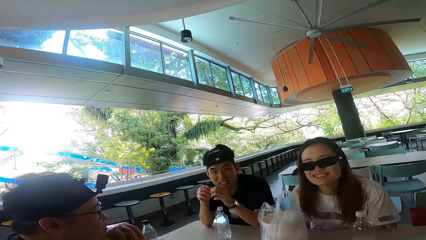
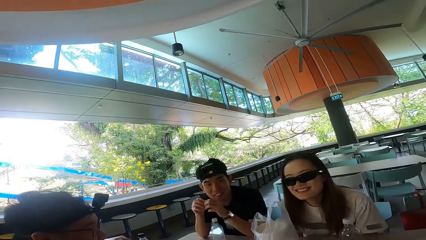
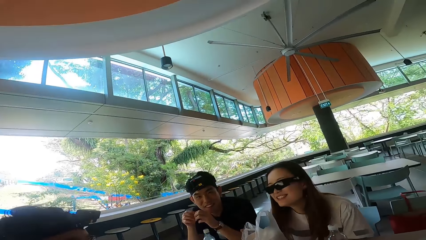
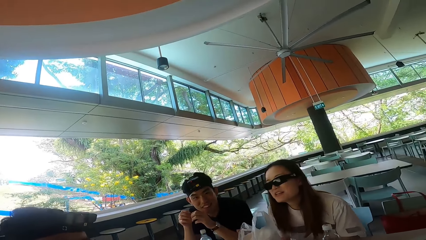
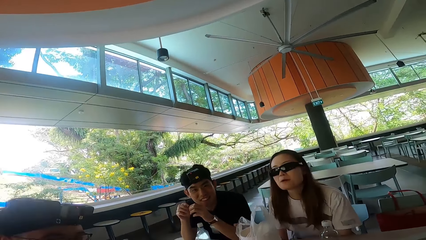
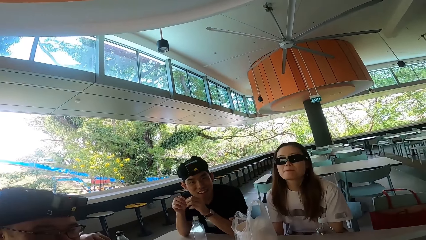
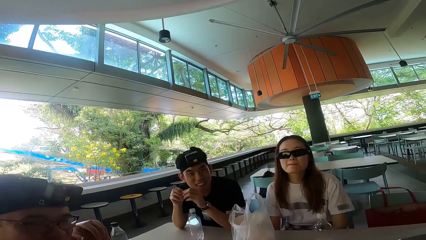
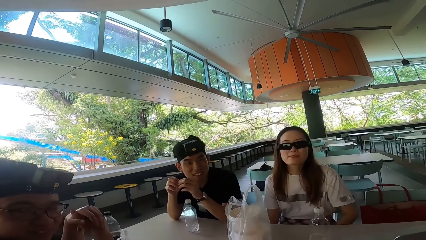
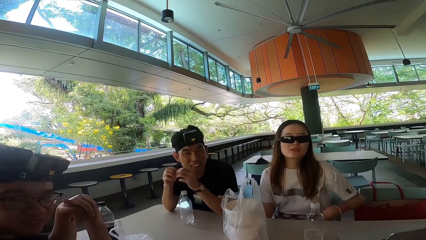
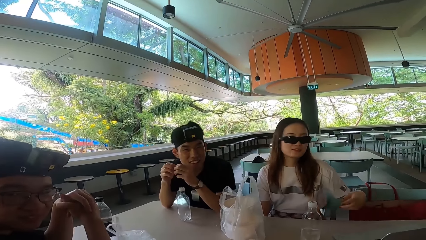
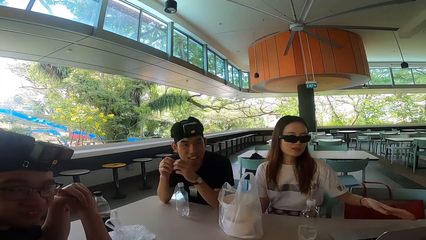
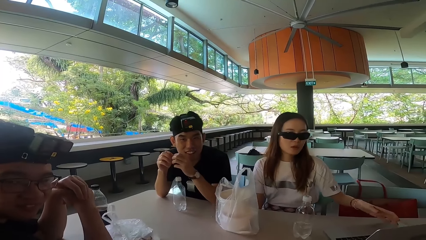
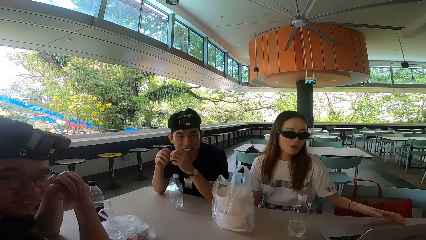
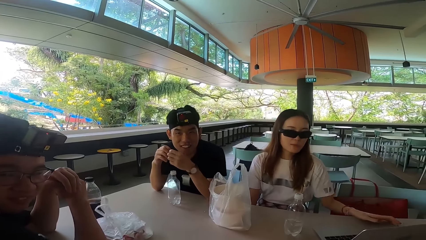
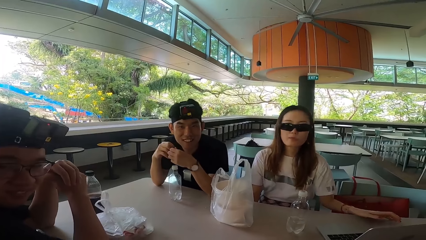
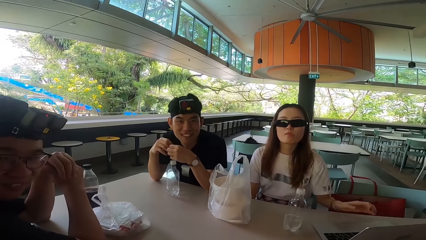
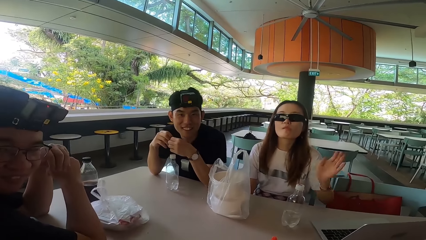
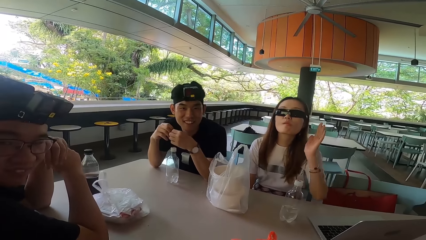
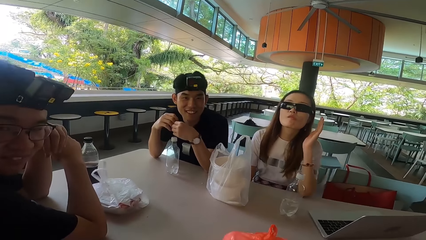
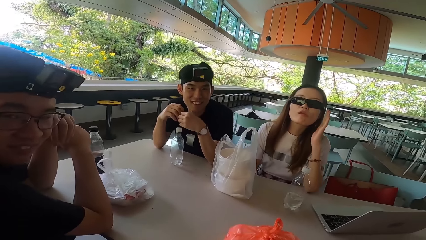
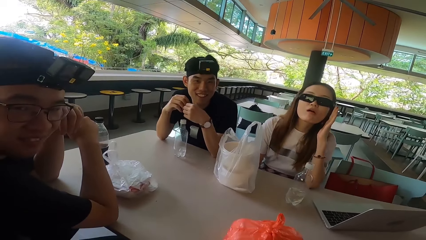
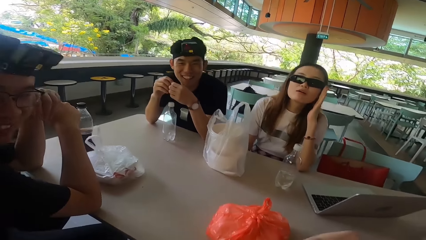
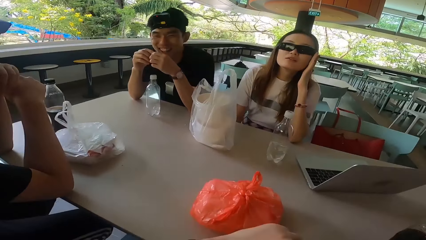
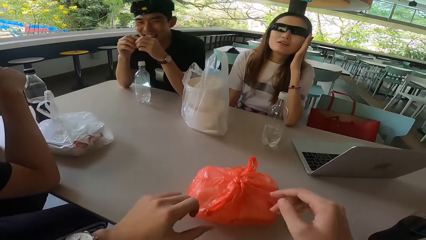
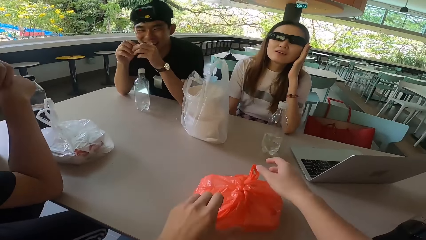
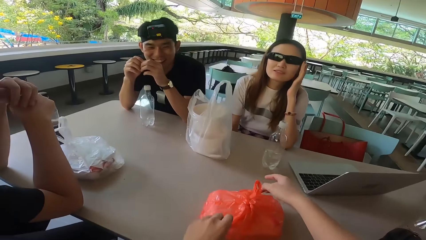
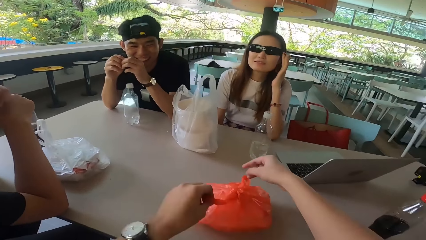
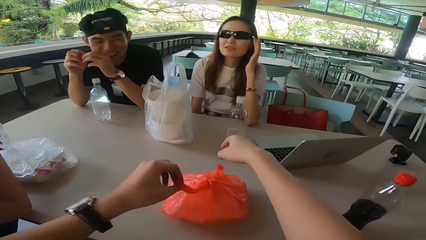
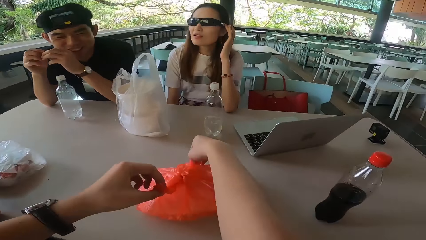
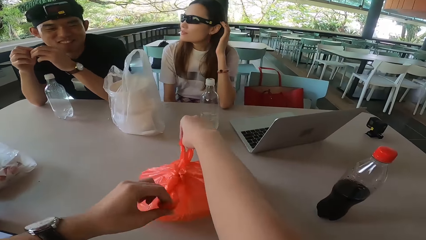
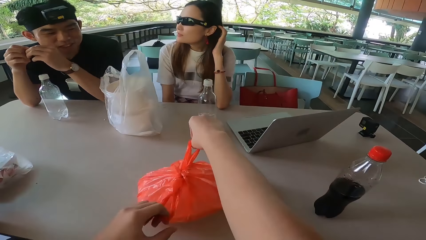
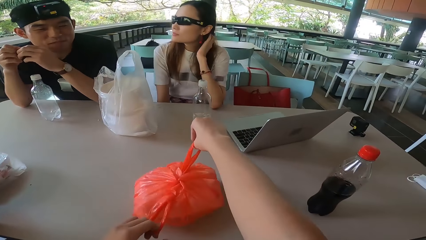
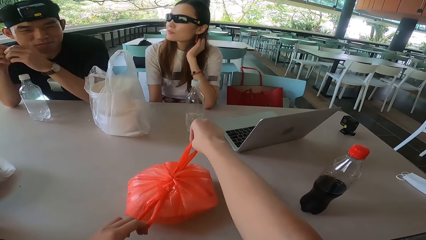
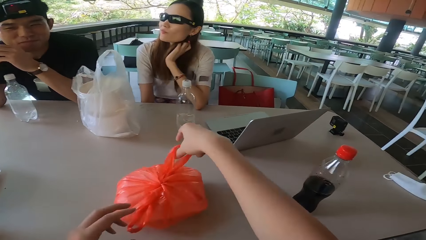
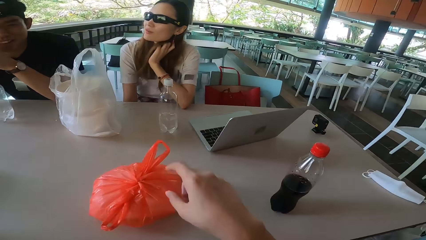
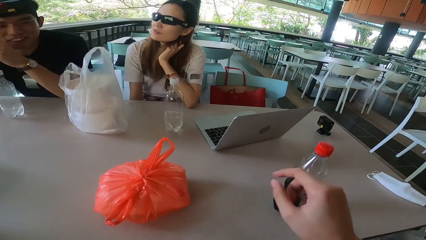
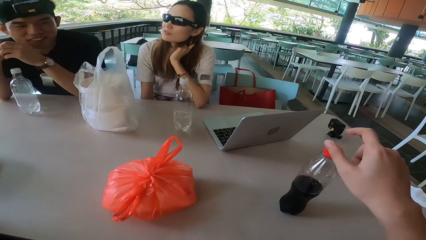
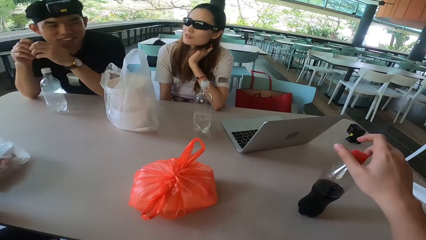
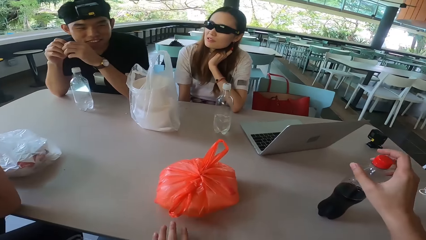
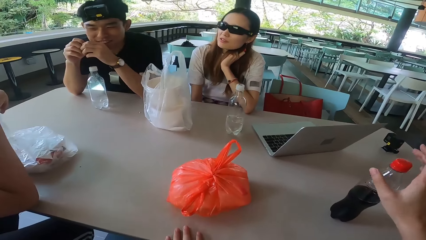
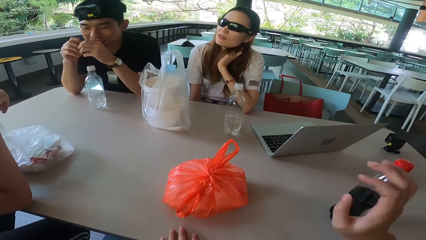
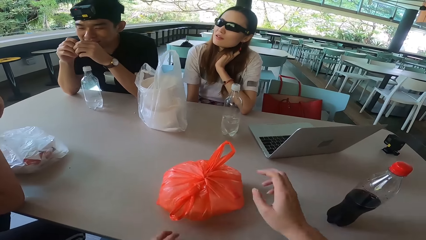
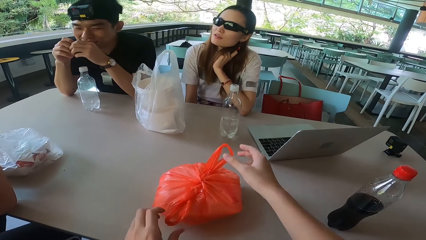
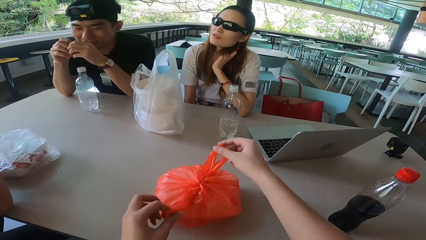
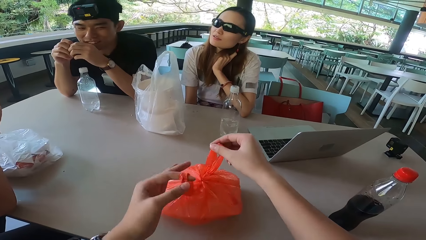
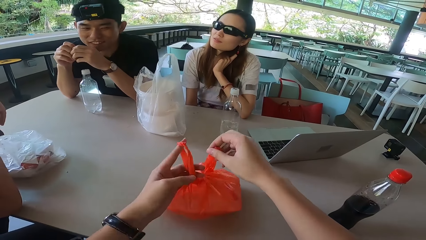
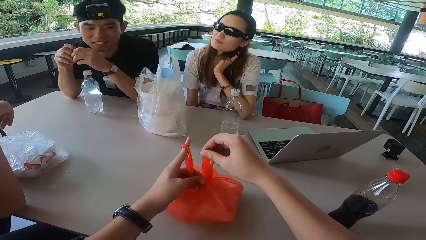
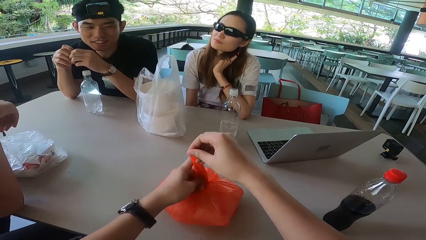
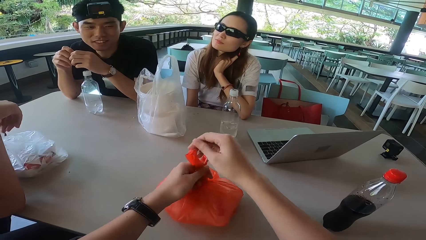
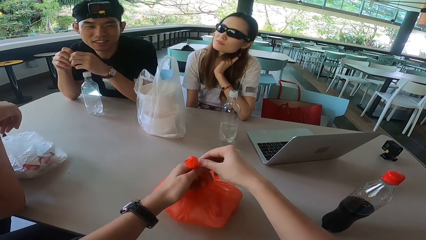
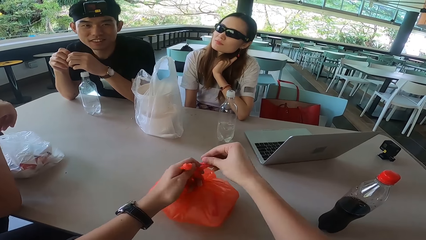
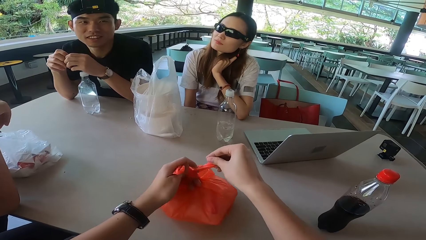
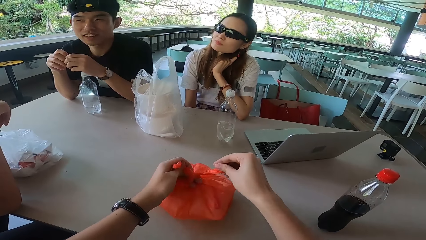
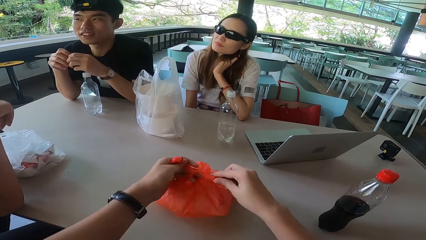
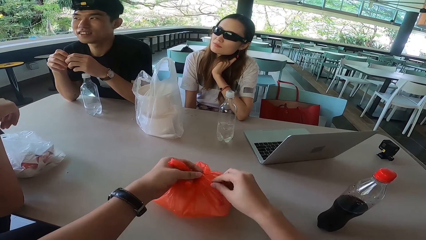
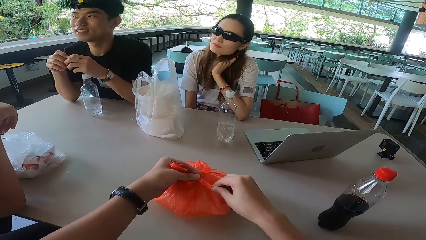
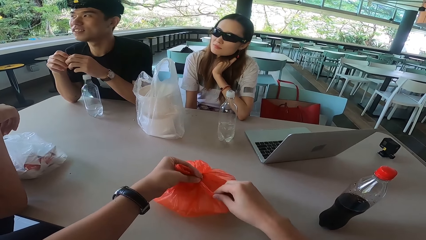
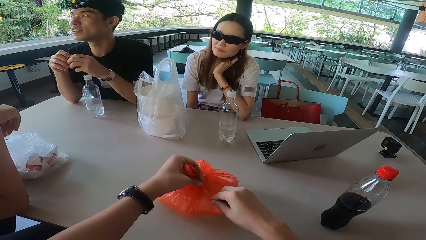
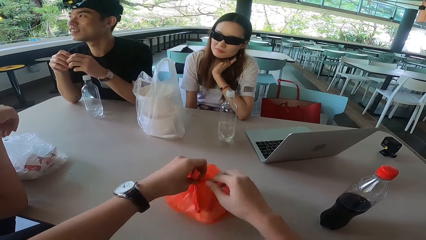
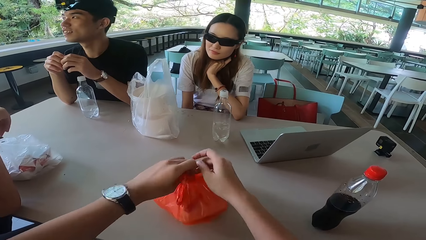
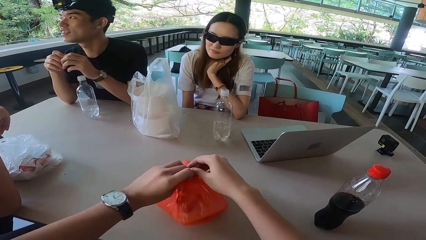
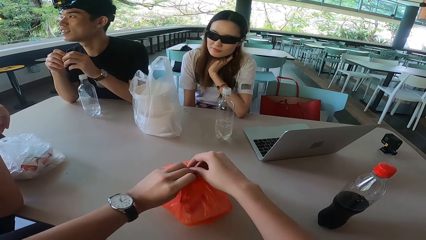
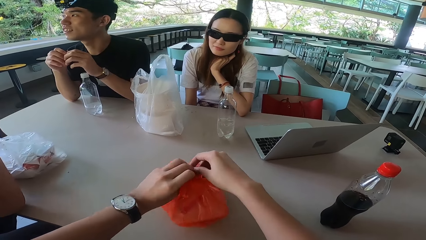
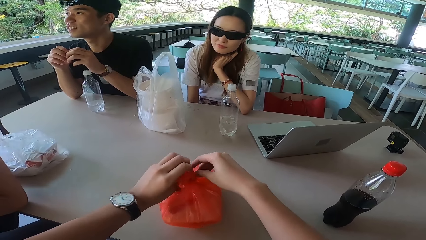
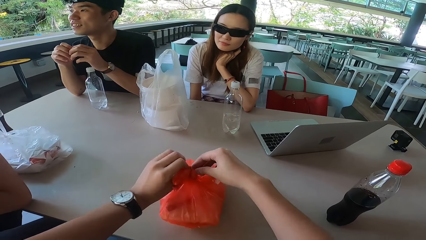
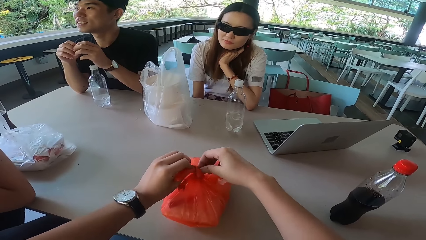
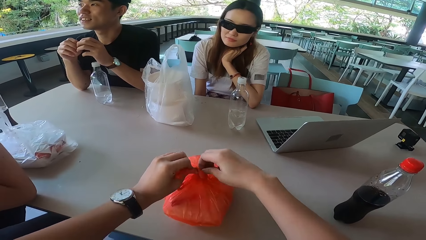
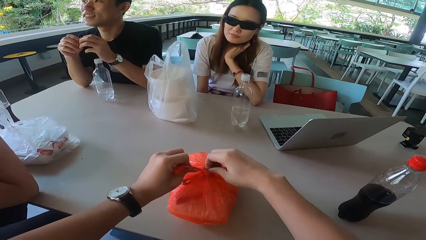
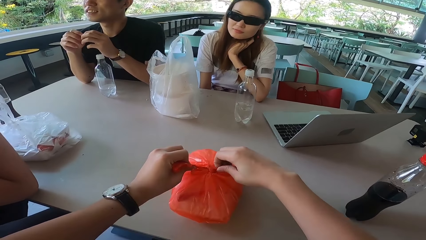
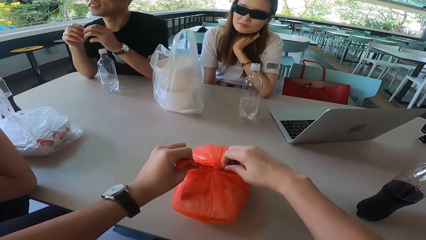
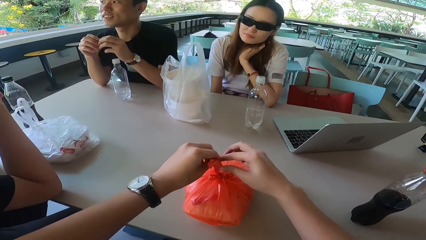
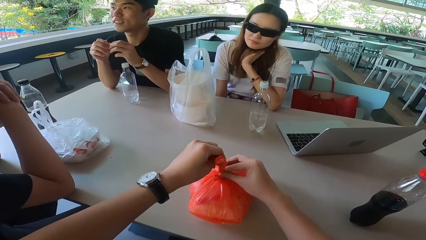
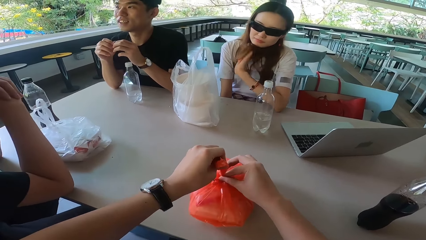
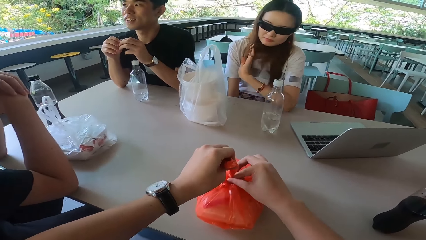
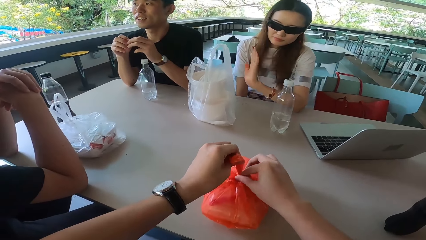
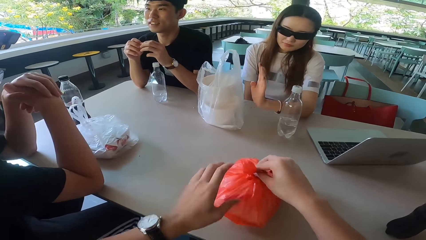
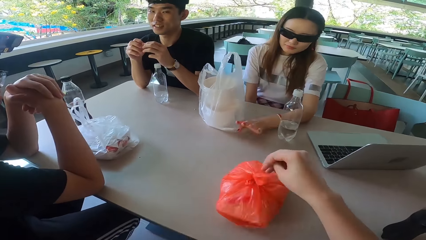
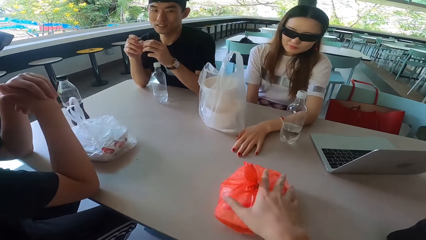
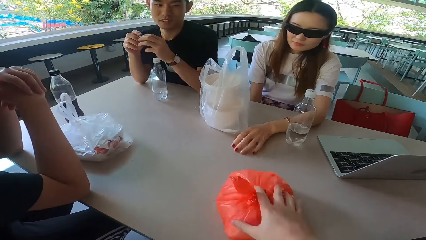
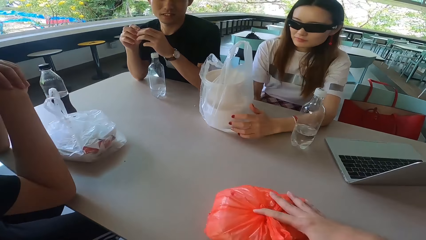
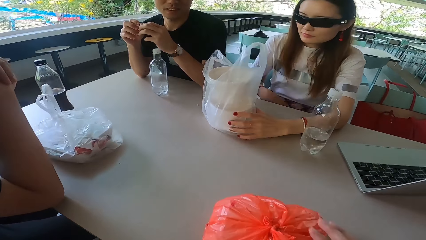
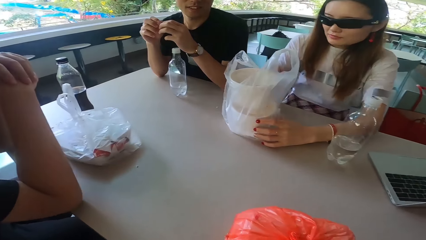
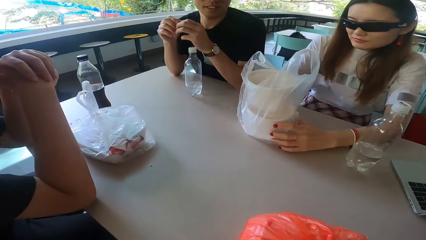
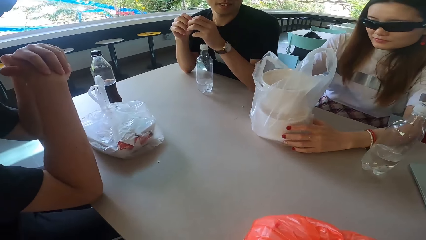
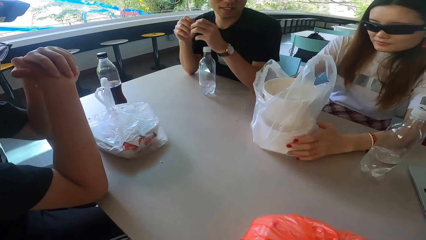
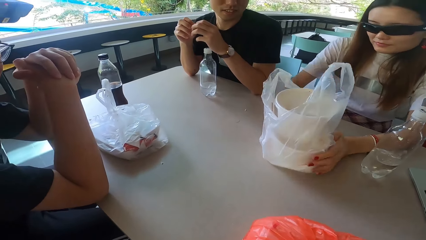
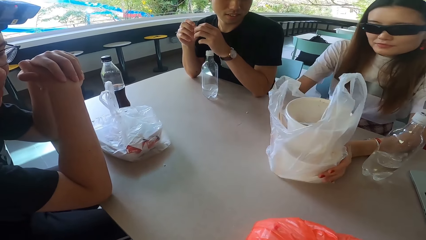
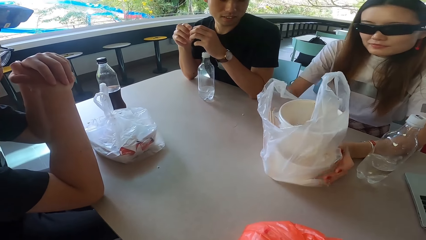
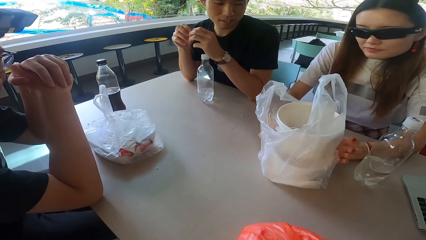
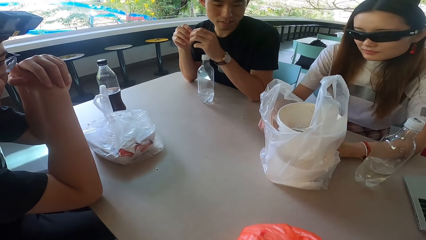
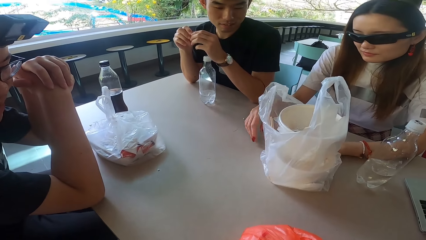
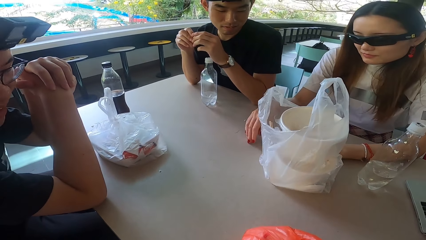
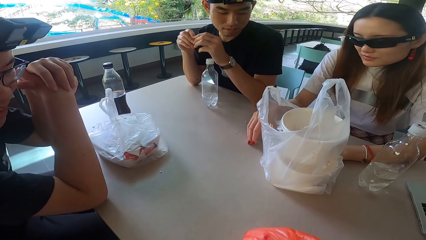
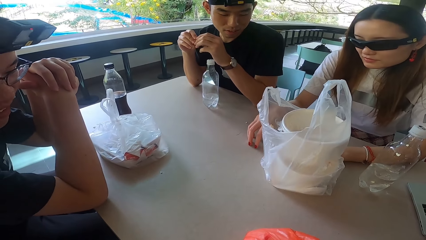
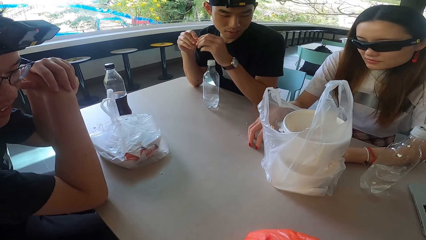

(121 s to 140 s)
A woman laughs. The woman bends towards the table. A man turns right. The woman sits upright, touches the laptop and moves her hand towards the laptop. The woman holds the table, pulls her hand off the table, raises her left hand, supports her hand on the table, adjusts the sun glasses and adjusts the camera. Another man laughs. The woman turns to the right. The other man shakes his head. The camera wearer moves his hand towards the bottle. He tightens the polythene bag. The woman touches the hair. The camera wearer holds the bottle. He pulls his hand off the bottle. He ties the polythene bag. The woman turns in the front. The other man looks right. The woman rests her hand on the table and moves her fingers. The camera wearer turns the food container. The other man turns forward. The camera wearer holds the paper. The woman moves the polythene bag, holds the bowl and drags the bowl on the table.
